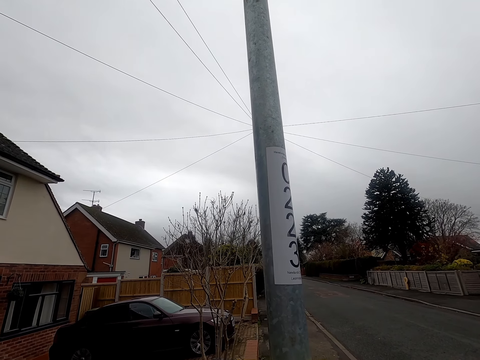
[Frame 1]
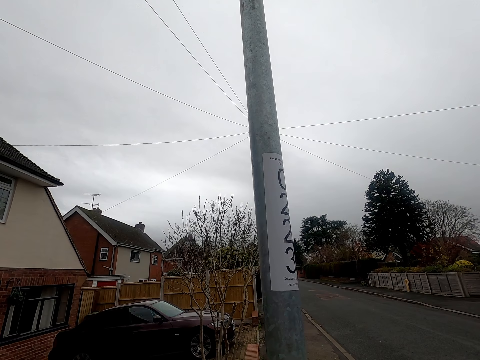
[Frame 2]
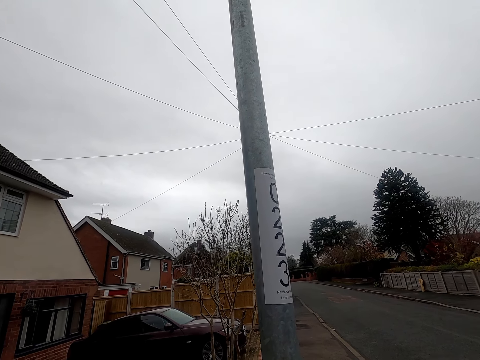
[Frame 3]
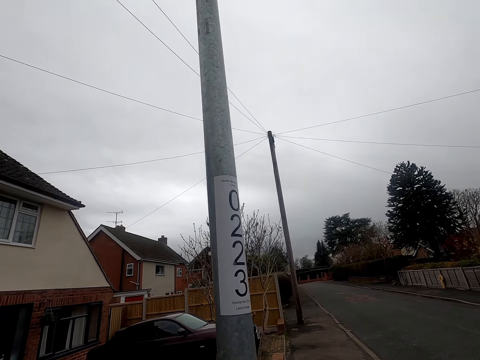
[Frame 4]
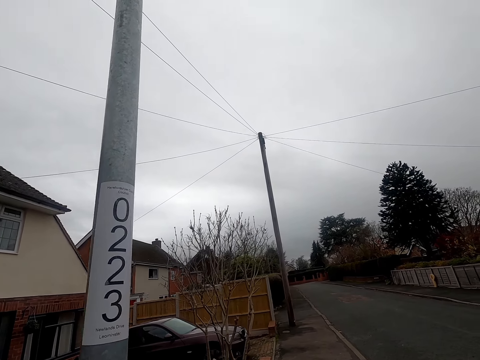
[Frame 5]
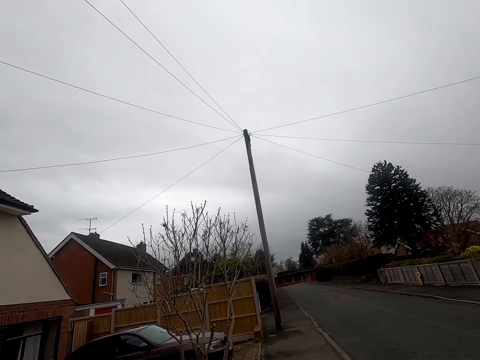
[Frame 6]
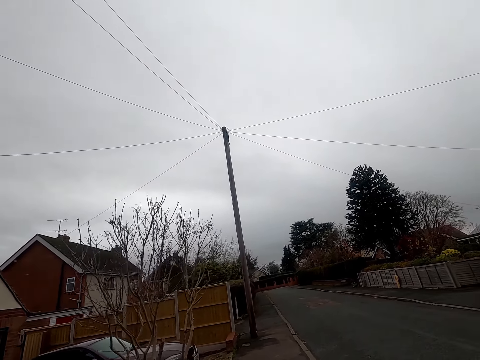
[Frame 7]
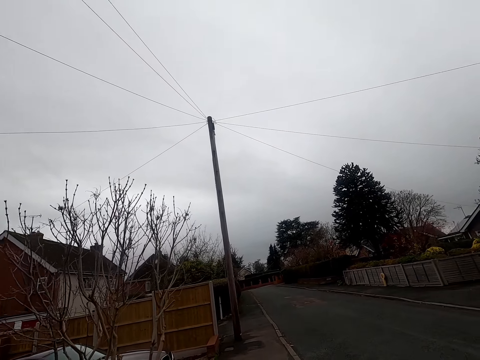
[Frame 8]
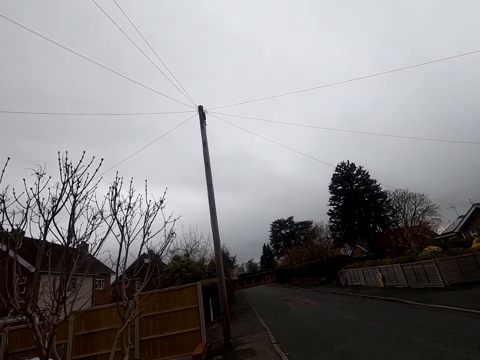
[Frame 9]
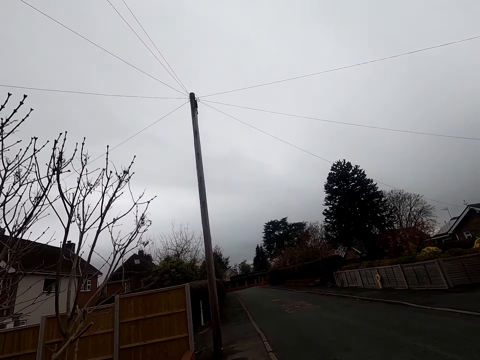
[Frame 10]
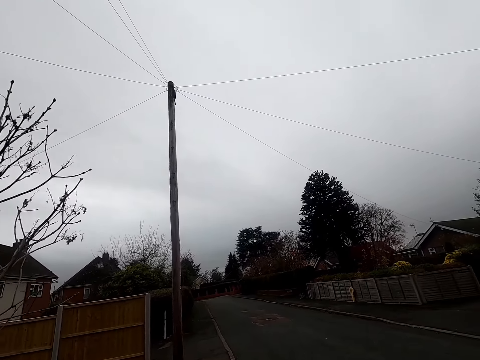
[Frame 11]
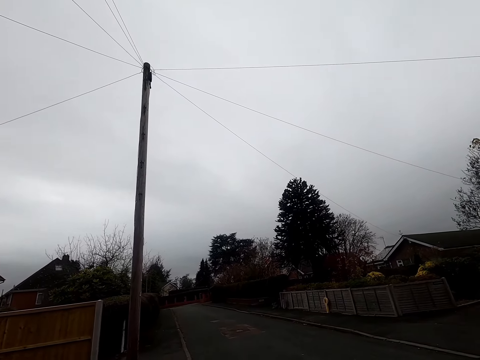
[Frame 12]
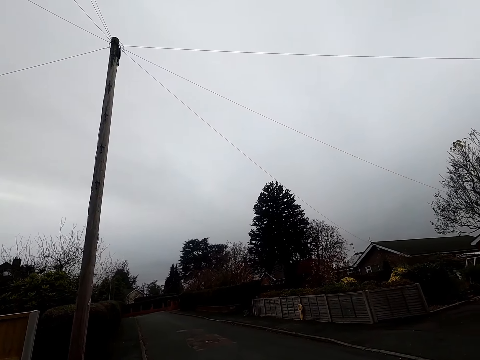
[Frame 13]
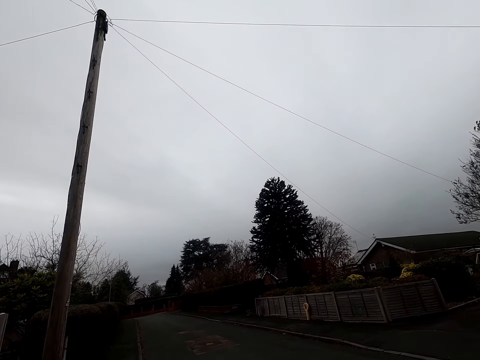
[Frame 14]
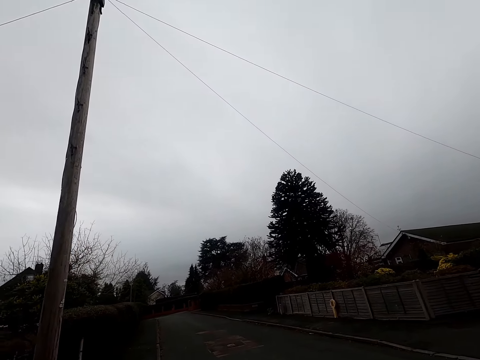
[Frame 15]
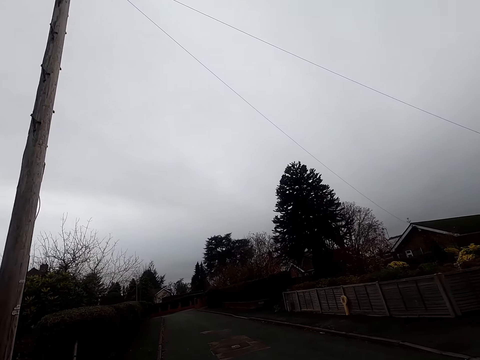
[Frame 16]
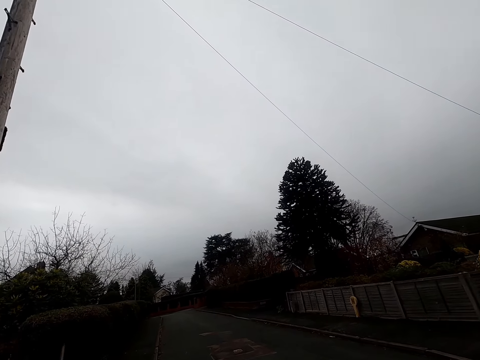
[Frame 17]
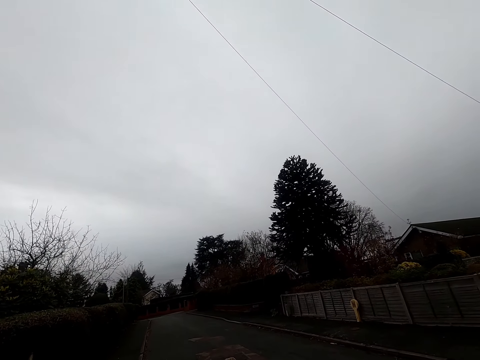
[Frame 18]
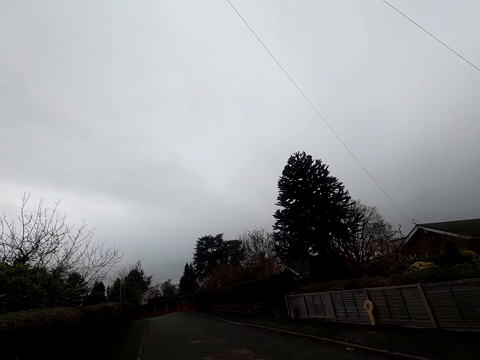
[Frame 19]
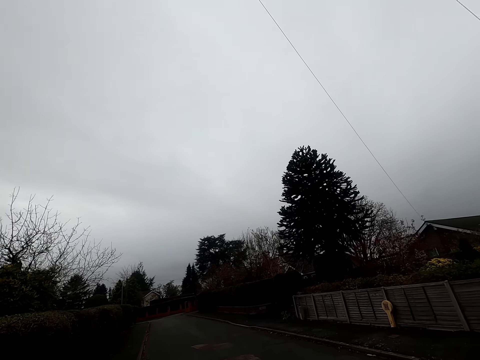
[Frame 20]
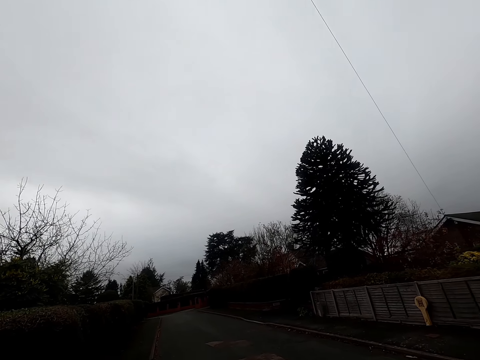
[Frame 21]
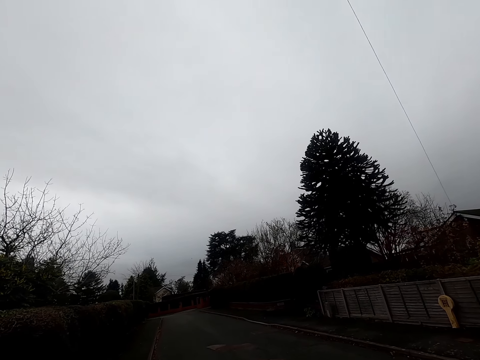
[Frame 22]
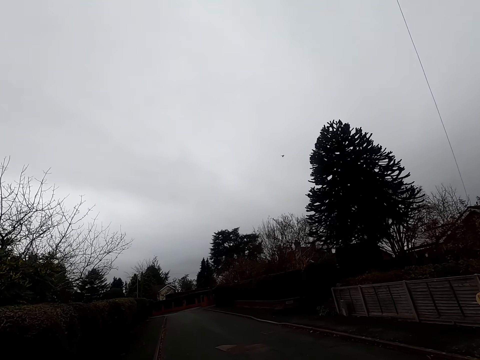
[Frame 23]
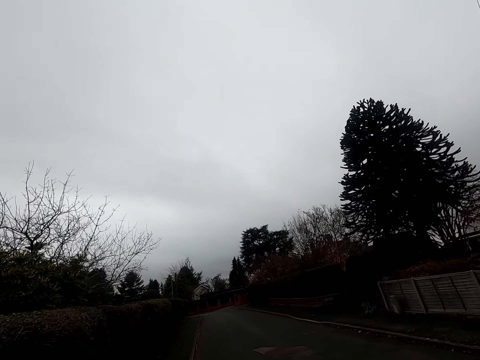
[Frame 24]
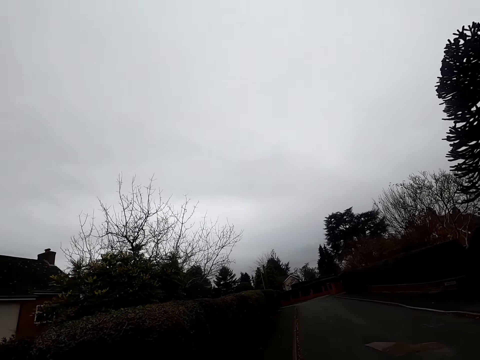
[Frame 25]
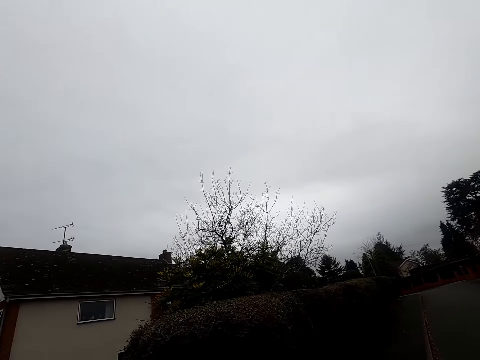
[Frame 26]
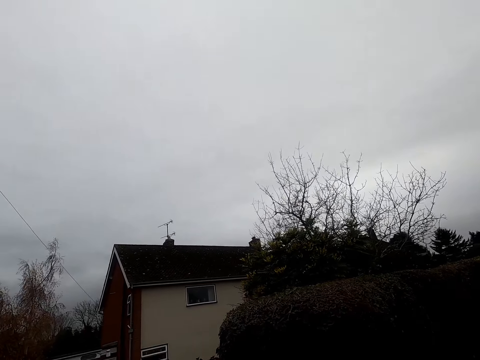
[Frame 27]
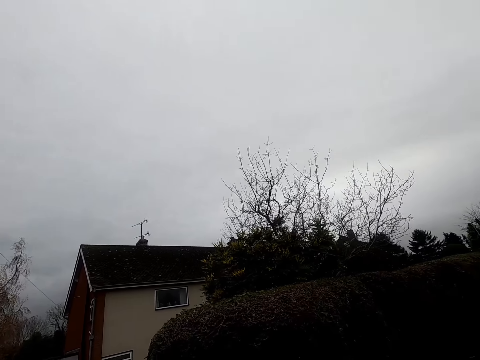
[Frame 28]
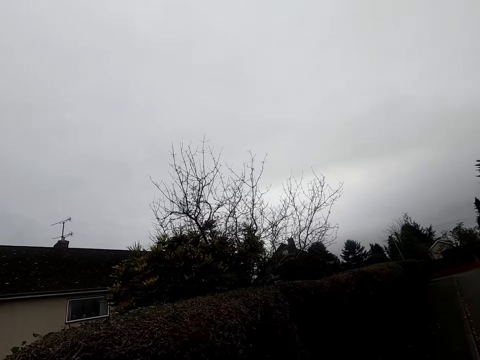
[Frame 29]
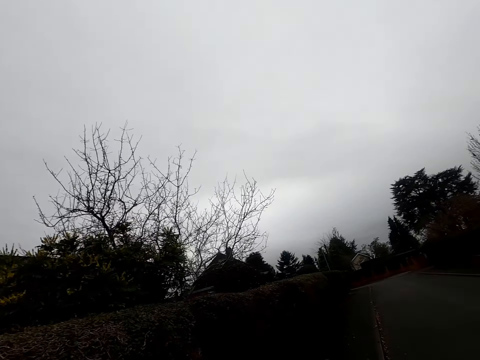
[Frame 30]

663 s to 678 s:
The camera wearer walks on the sidewalk. They walk on the road. They look around.

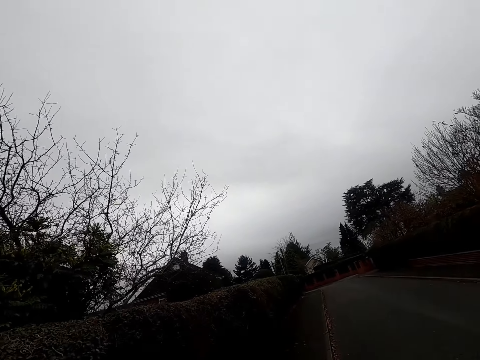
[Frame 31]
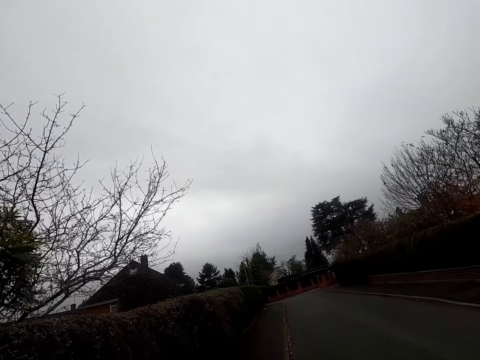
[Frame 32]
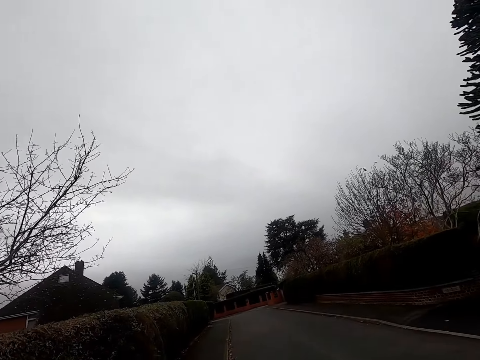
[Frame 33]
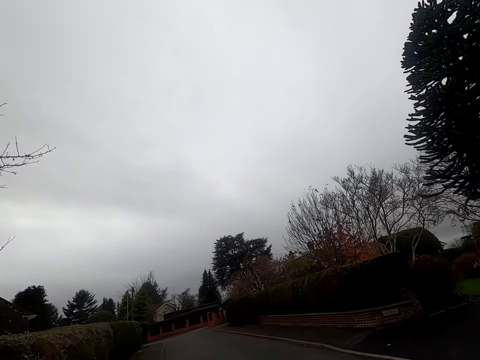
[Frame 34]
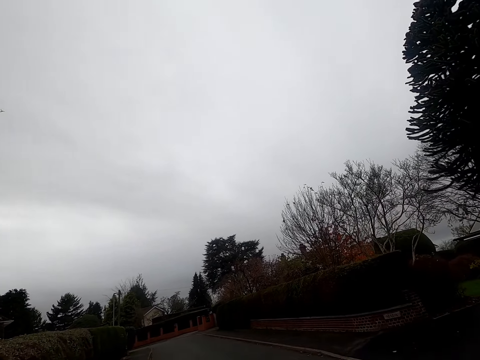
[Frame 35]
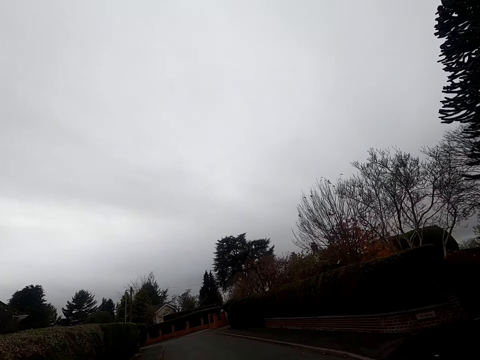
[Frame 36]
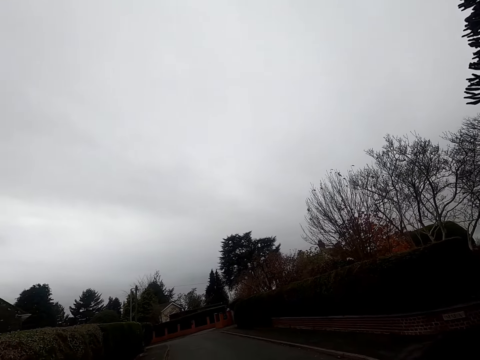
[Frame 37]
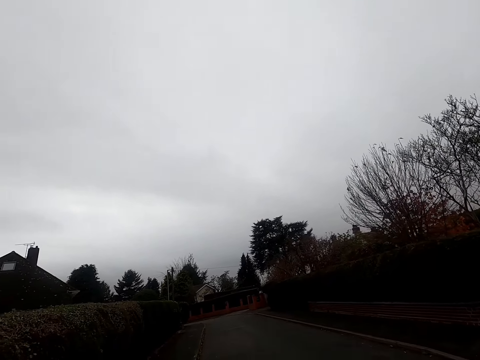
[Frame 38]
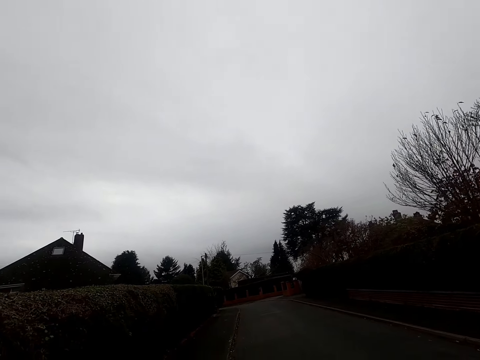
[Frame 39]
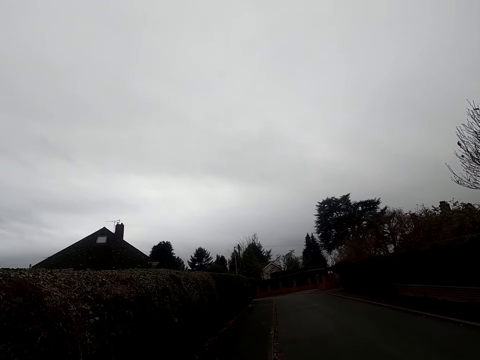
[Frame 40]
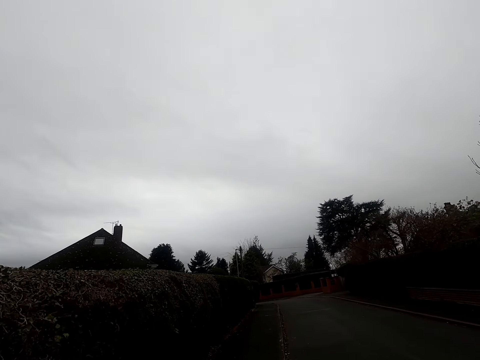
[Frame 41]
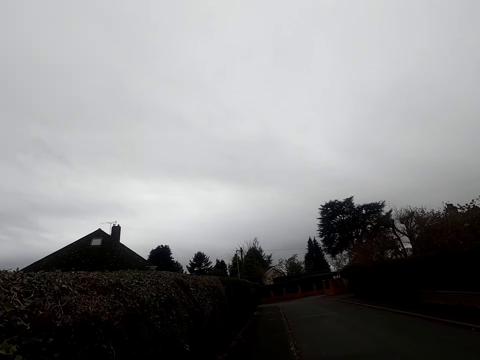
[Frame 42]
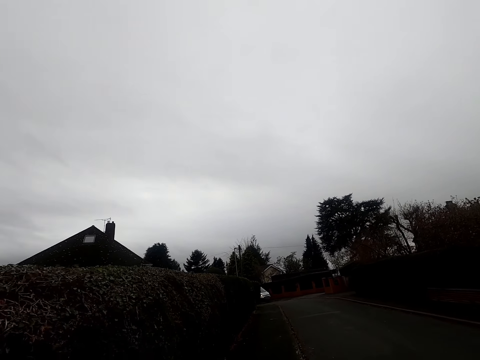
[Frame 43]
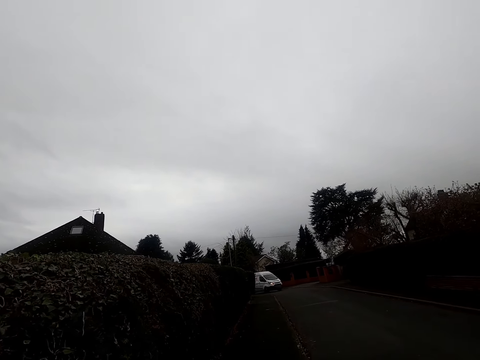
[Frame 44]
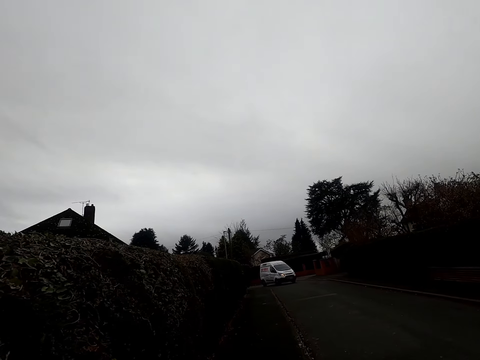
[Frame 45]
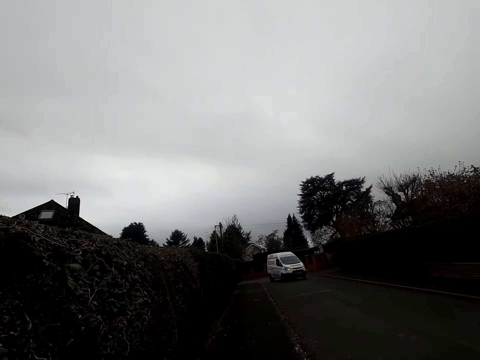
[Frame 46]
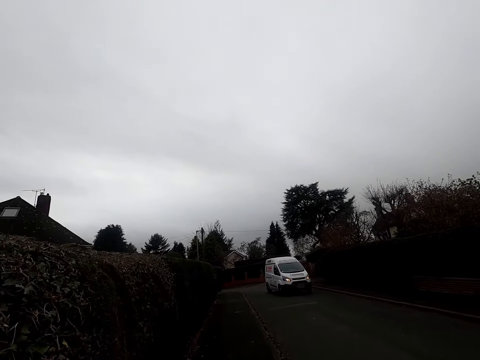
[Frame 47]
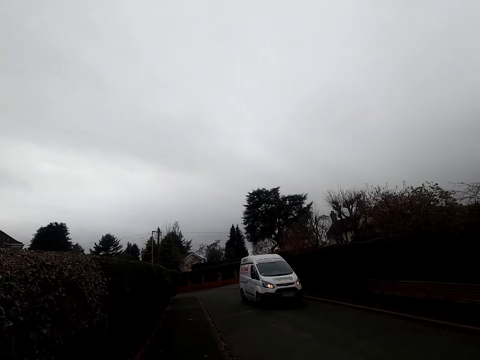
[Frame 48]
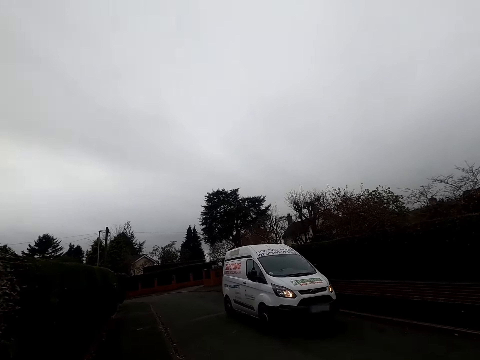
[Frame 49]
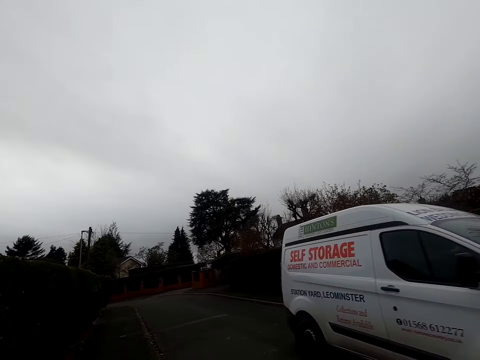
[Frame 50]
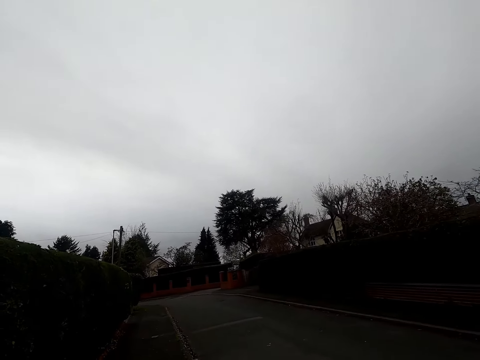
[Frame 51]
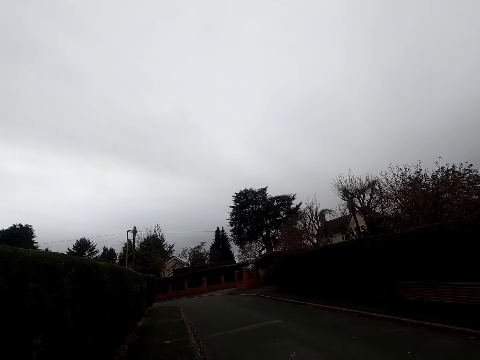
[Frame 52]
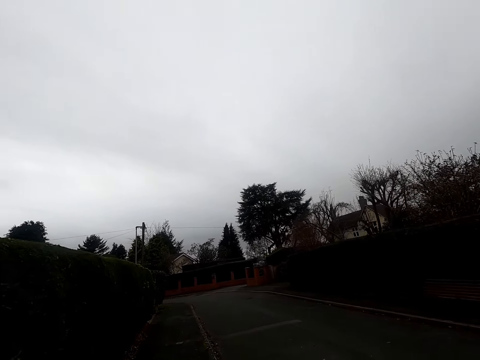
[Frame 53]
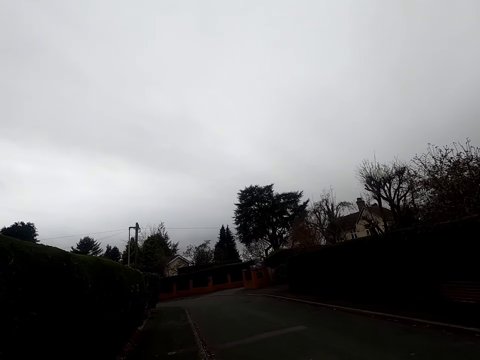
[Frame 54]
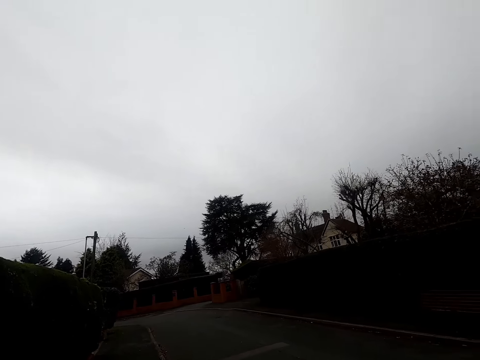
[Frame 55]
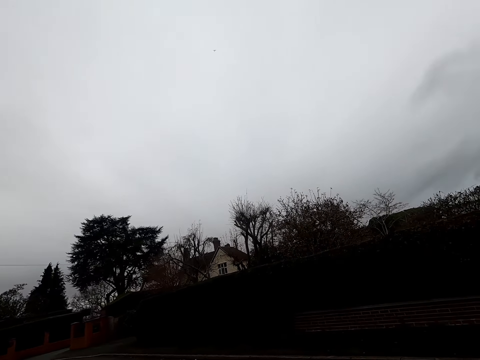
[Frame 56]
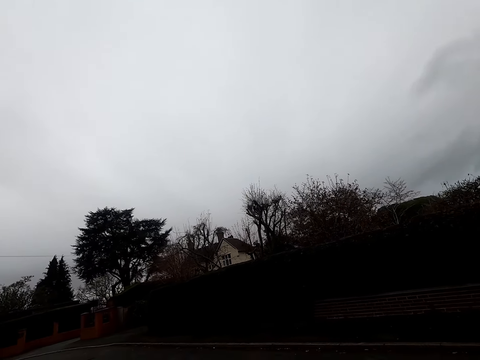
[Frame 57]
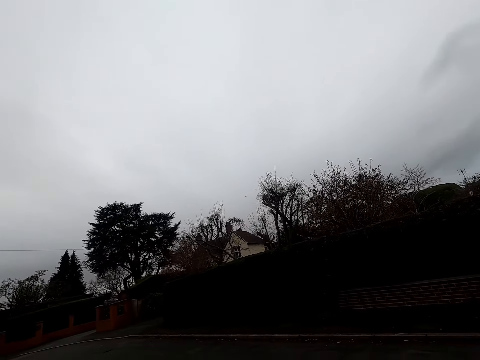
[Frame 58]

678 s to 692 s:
The camera wearer walks. They walk on the sidewalk. A white van drives past the camera wearer on the road. The camera wearer looks around.
